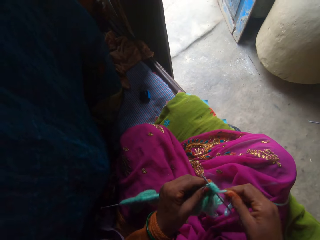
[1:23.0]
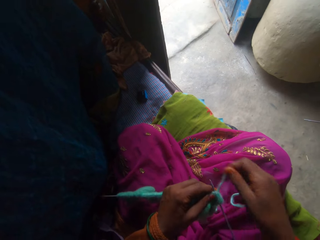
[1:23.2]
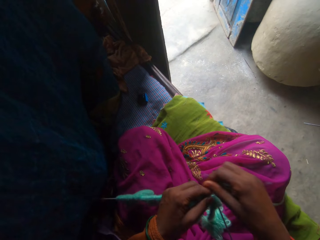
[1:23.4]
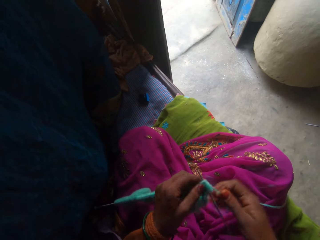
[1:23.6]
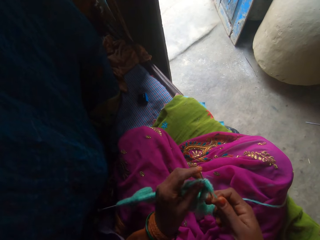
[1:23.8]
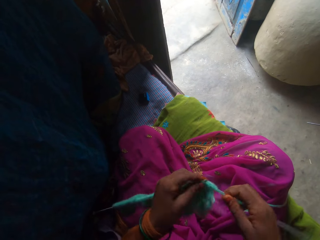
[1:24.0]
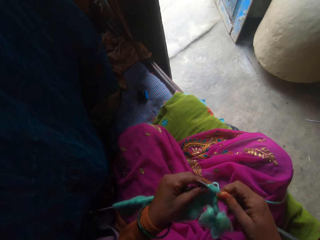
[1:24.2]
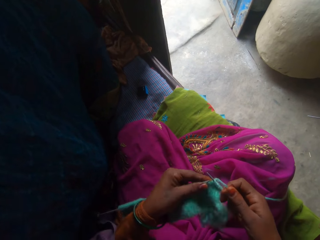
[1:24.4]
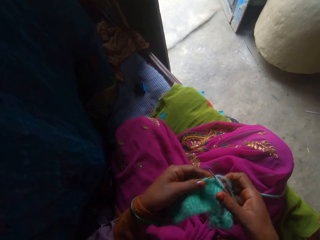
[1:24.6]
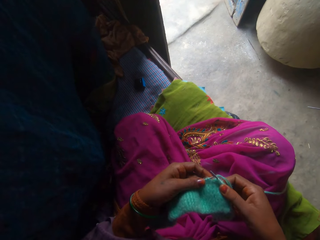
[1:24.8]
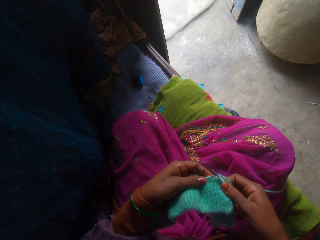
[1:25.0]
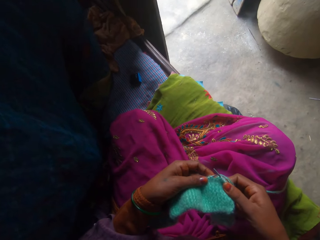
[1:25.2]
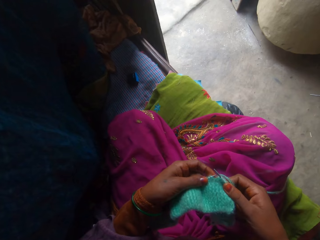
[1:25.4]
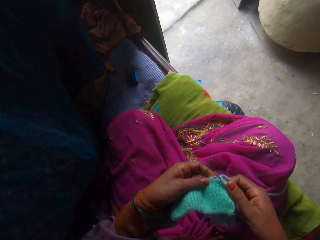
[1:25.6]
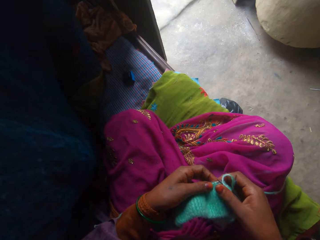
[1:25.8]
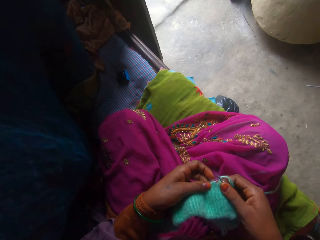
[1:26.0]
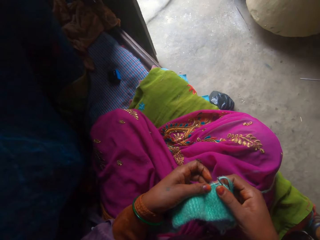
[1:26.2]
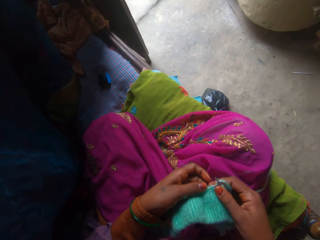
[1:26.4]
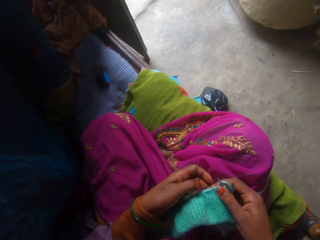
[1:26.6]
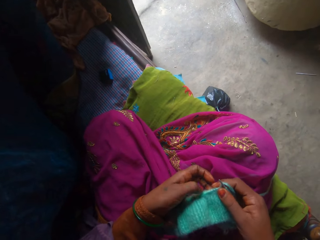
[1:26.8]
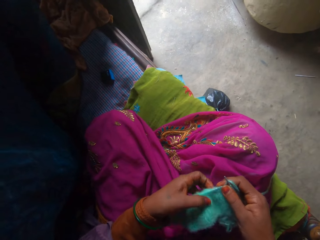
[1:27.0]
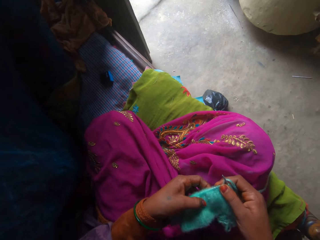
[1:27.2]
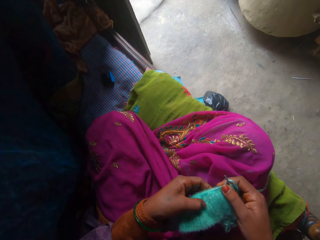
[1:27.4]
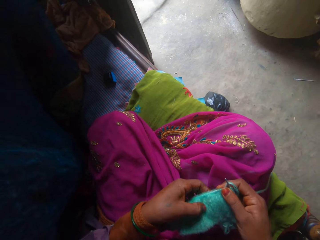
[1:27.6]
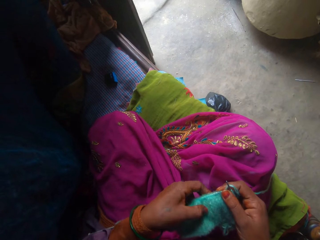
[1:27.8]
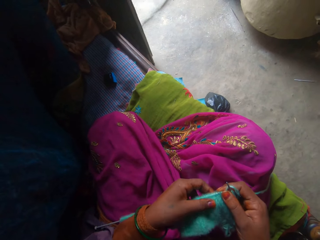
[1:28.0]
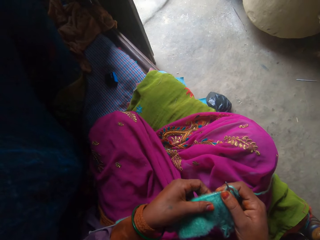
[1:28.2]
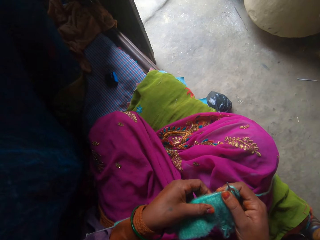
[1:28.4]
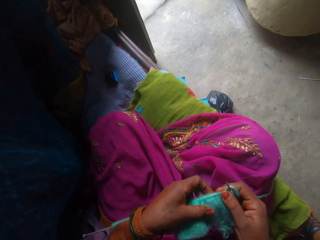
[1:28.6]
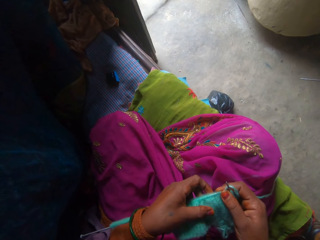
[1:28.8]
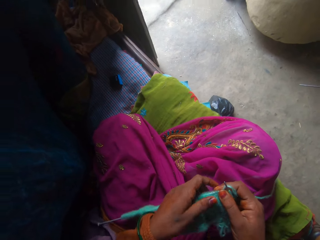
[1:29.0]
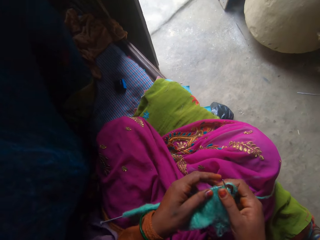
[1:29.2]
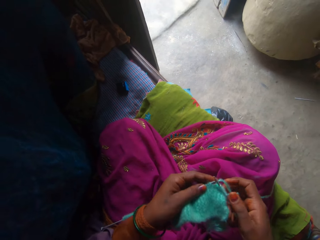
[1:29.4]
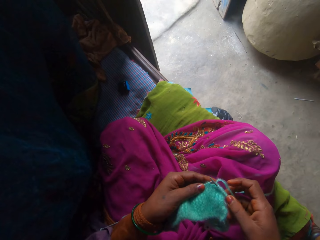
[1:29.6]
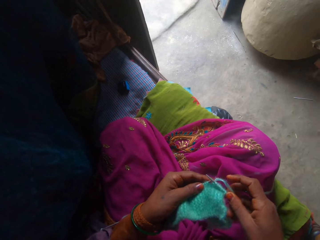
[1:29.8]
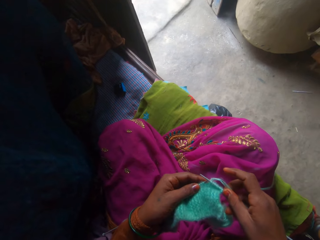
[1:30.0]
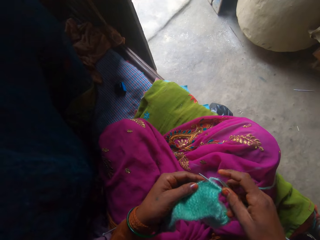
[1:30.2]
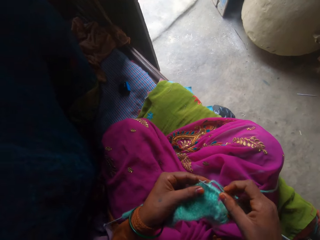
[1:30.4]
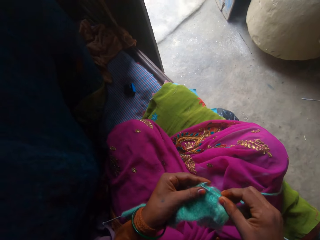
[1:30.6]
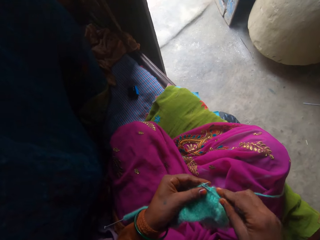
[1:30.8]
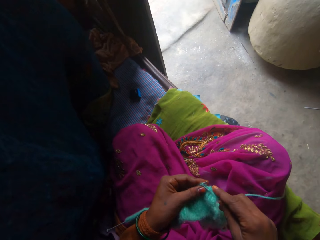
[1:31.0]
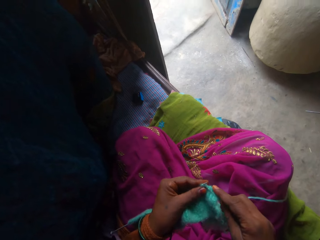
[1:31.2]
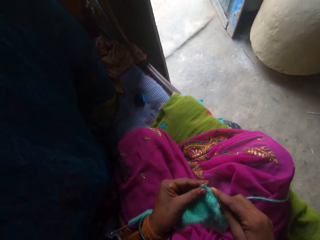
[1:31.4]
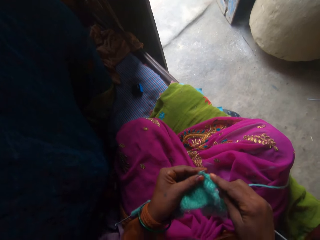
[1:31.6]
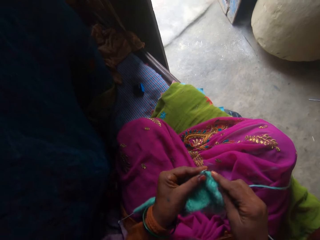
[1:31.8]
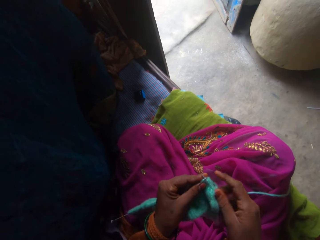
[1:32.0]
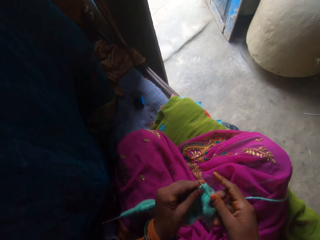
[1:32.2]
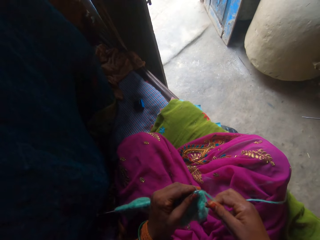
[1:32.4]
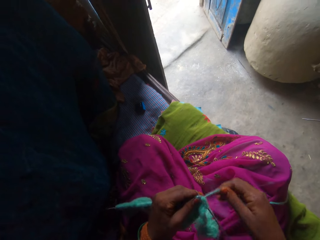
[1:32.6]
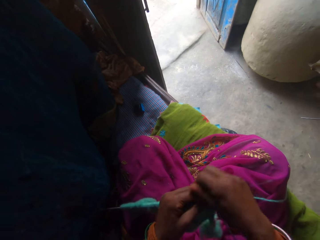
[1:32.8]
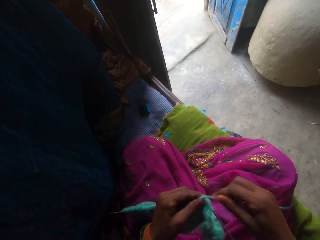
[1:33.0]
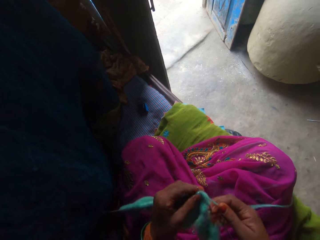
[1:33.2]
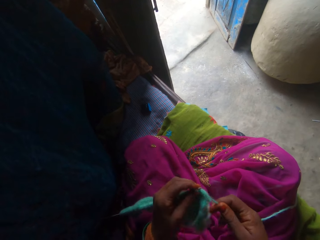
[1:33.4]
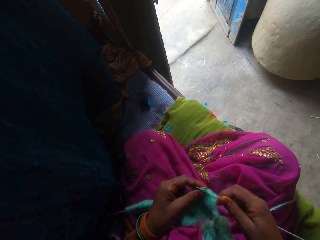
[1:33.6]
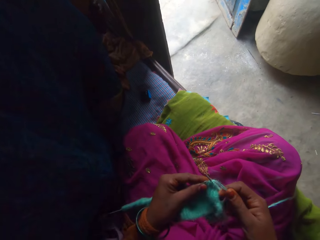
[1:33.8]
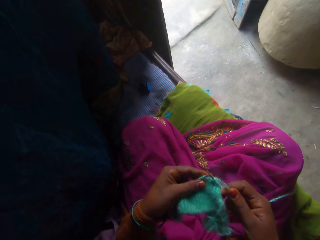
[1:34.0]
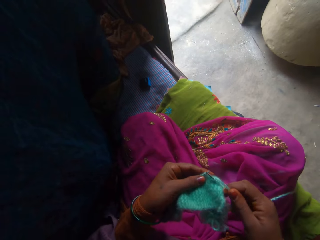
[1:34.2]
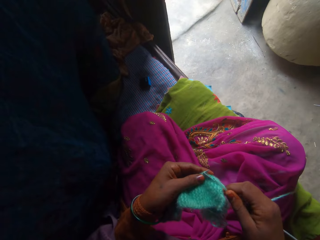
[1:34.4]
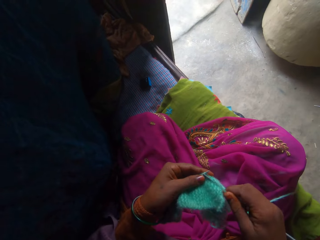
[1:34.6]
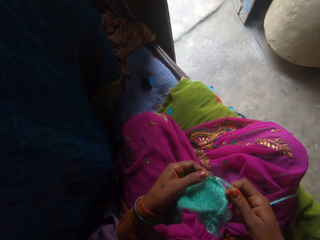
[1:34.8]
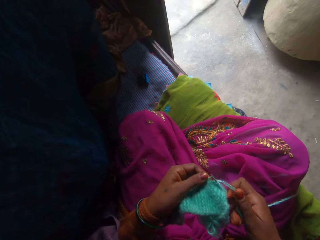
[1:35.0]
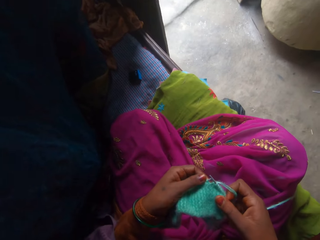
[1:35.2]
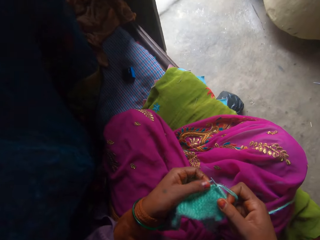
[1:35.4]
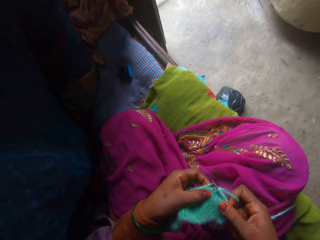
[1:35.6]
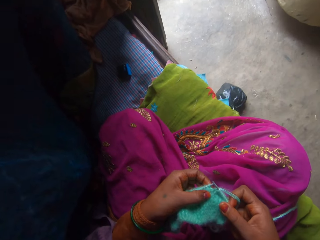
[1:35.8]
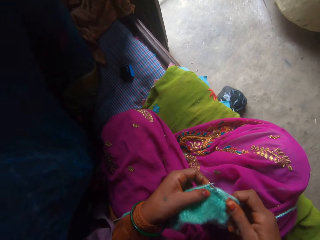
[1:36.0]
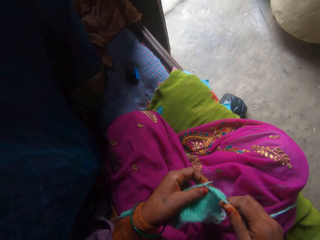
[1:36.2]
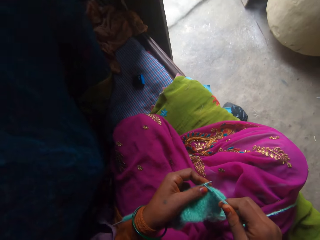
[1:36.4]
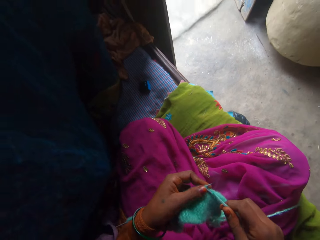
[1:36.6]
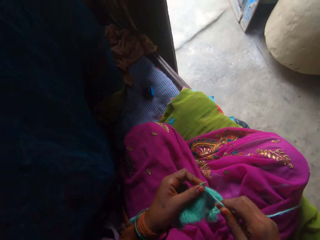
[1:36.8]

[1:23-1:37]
The camera wearer adjusts the yarn. They knit the fabric. They inspect the fabric. They knit the fabric. They adjust the yarn. They knit the fabric. They inspect the fabric.

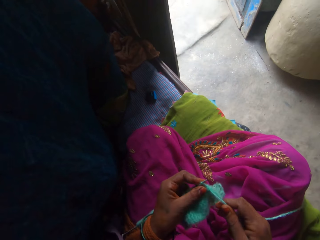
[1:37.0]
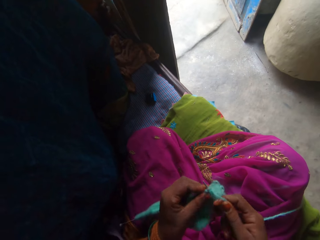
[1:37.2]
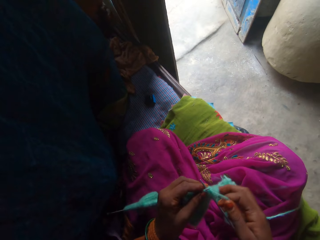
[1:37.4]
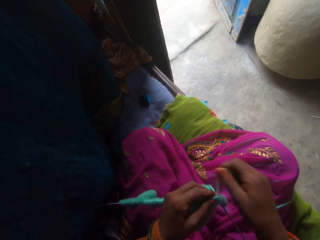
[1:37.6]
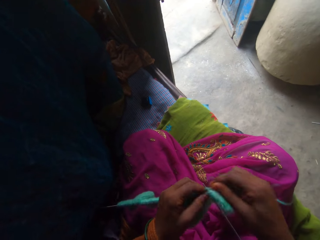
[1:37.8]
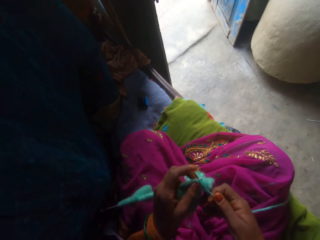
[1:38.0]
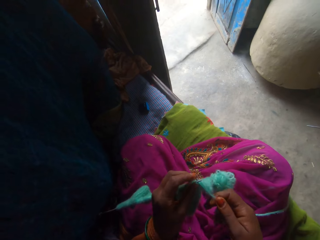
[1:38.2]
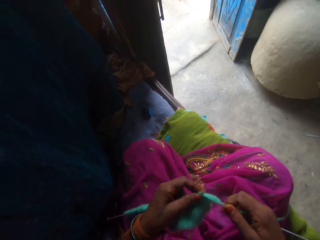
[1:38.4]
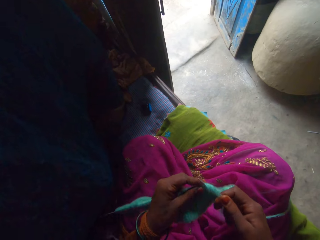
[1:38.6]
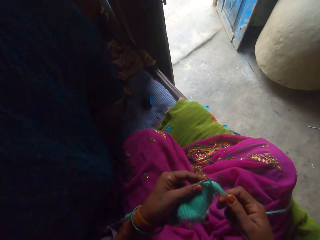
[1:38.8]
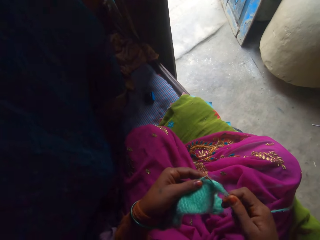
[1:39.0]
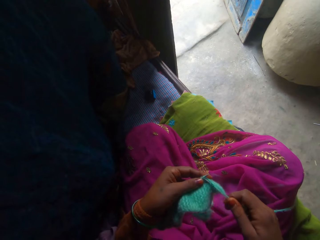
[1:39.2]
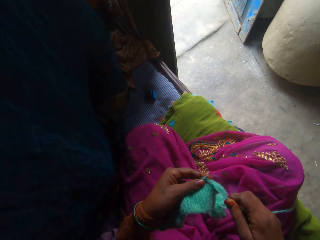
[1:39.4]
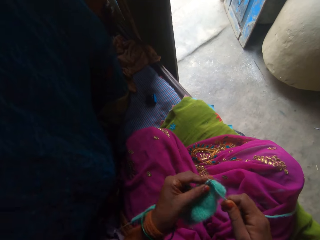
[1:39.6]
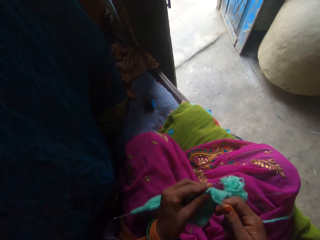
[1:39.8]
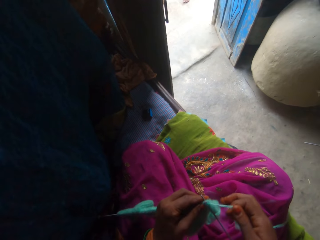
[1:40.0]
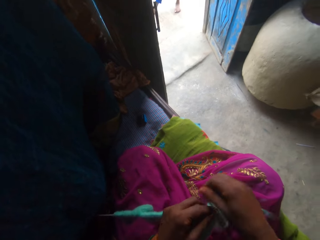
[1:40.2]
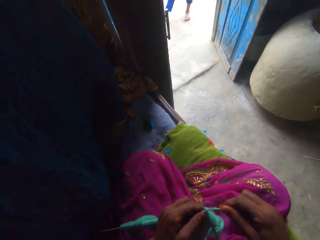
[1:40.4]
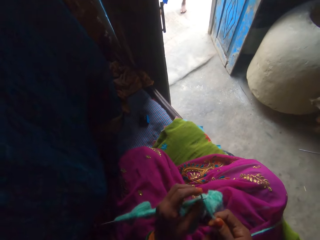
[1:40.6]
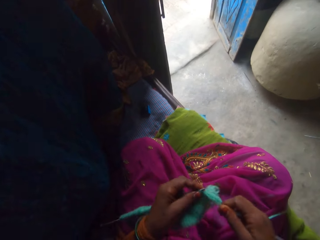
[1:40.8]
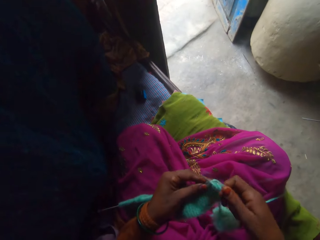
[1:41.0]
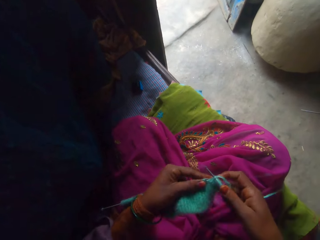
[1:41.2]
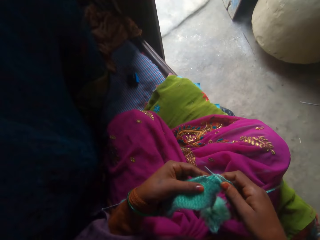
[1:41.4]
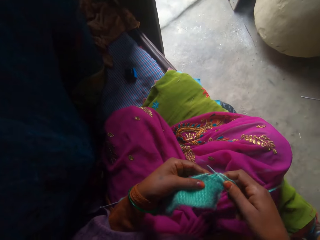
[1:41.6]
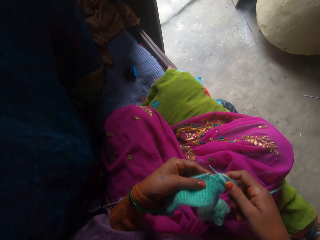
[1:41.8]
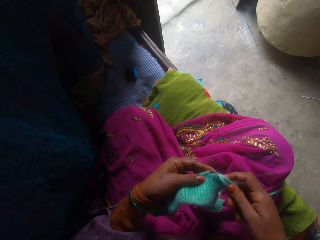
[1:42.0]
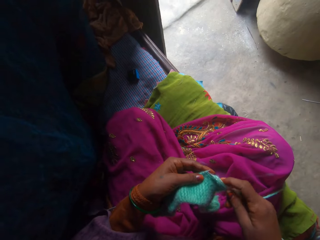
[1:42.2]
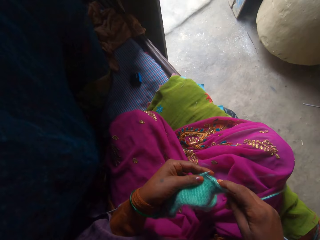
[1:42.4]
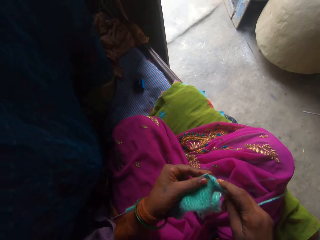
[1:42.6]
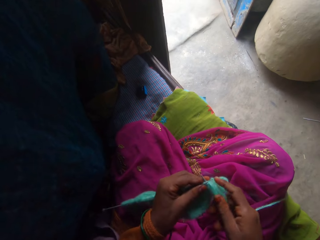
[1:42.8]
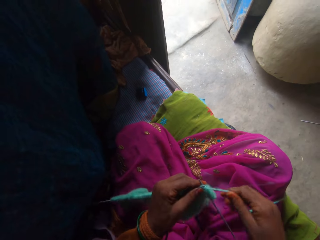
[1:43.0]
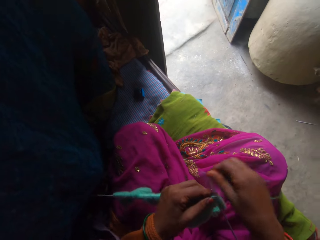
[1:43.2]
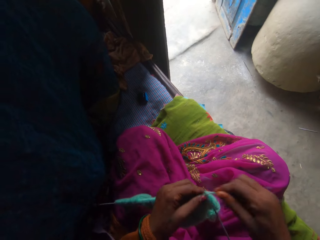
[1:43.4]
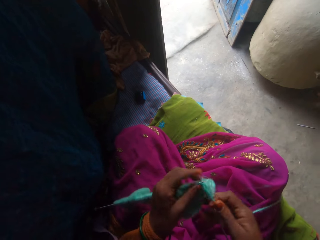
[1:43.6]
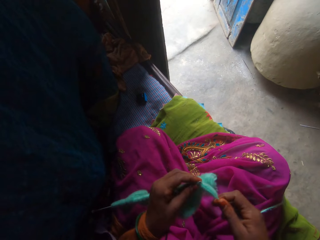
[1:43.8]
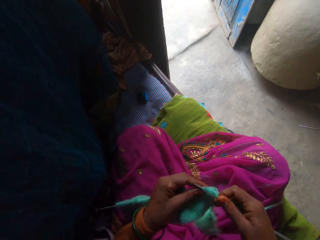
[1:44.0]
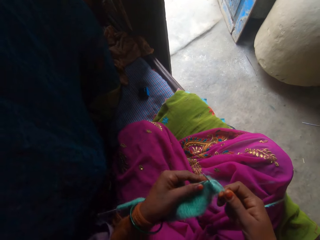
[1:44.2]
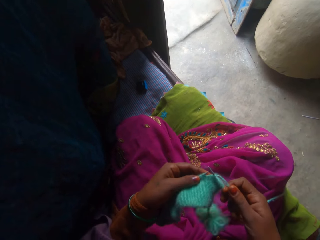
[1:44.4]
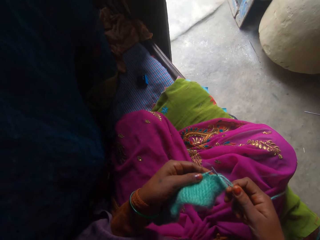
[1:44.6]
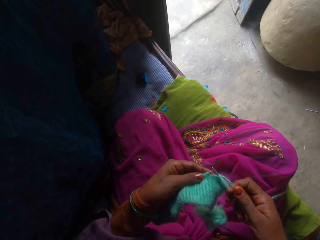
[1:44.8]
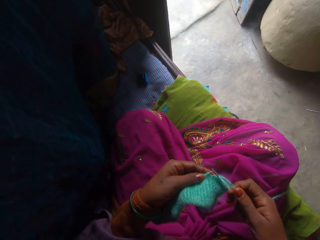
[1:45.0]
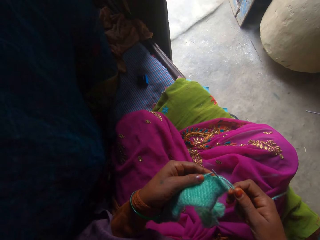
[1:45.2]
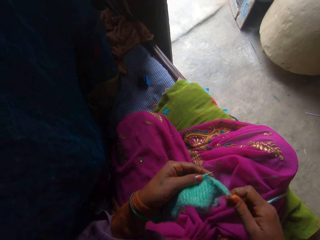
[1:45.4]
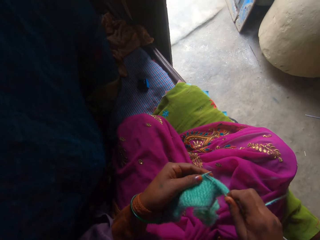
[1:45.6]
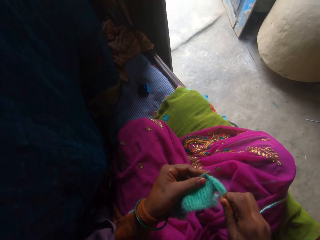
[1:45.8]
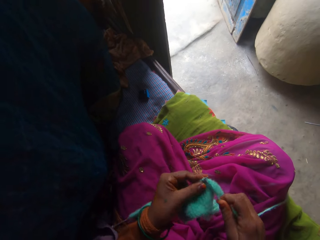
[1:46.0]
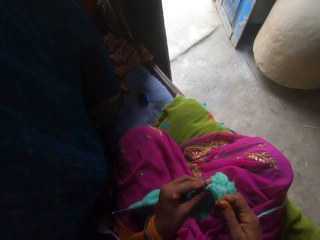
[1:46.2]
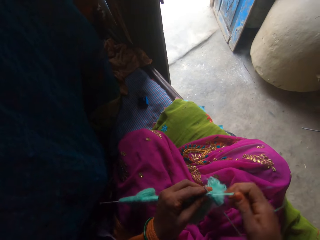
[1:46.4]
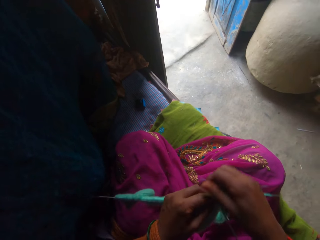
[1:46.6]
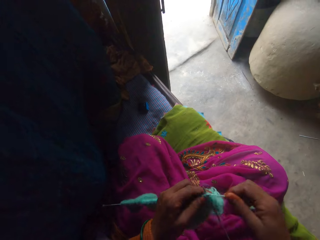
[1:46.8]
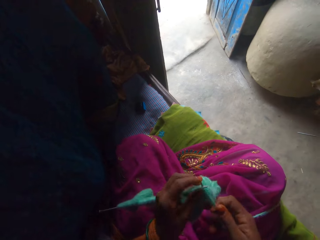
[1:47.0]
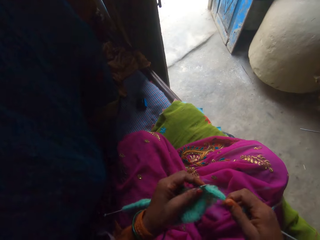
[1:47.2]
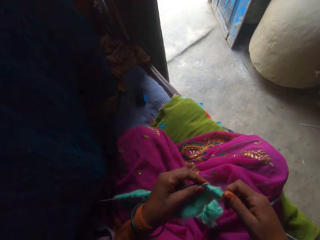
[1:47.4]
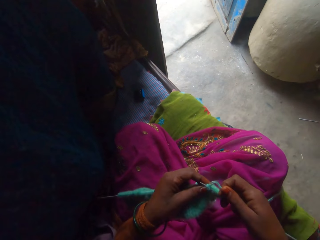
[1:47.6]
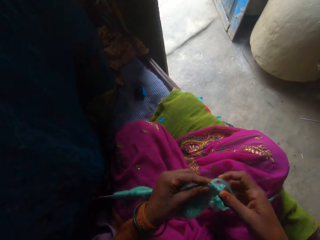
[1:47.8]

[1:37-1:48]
The camera wearer knits the fabric. They adjust the yarn. They knit the fabric. They adjust the yarn. They knit the fabric. They inspect the fabric. They knit the fabric. They adjust the yarn. They knit the fabric. They inspect the fabric. They knit the fabric. They adjust the yarn. They knit the fabric.
